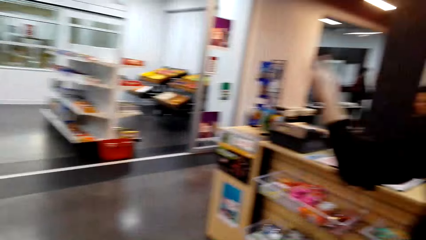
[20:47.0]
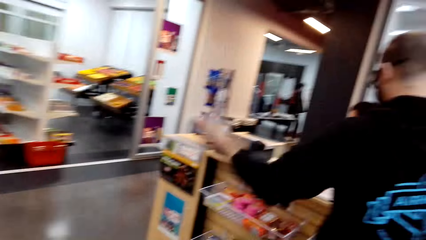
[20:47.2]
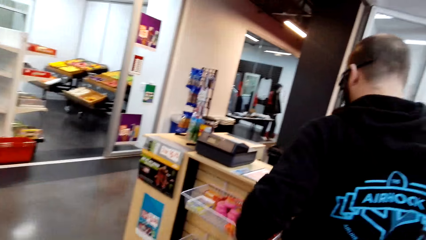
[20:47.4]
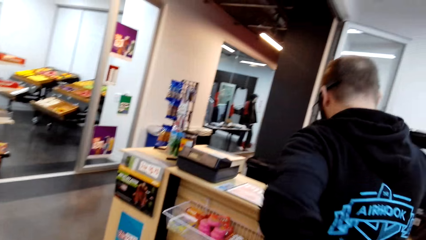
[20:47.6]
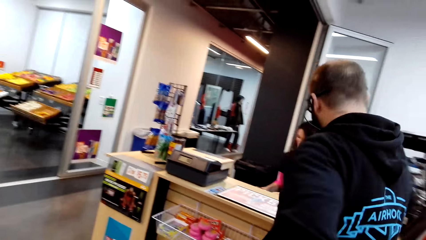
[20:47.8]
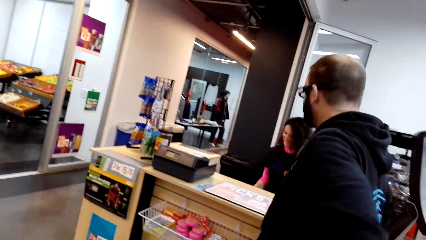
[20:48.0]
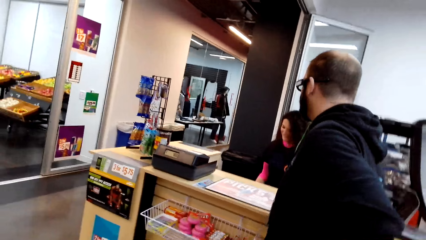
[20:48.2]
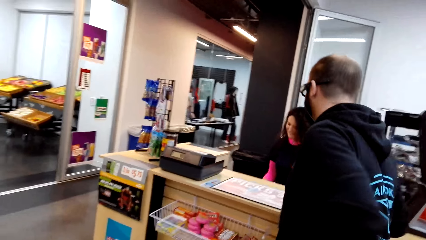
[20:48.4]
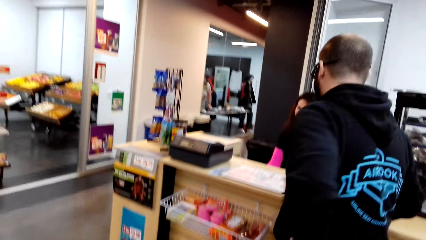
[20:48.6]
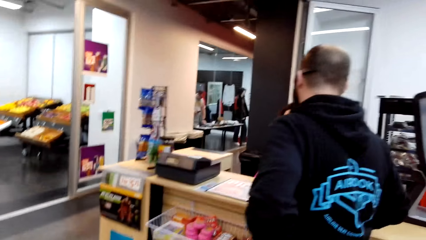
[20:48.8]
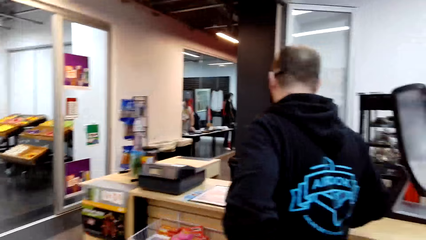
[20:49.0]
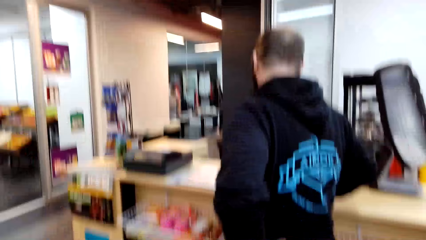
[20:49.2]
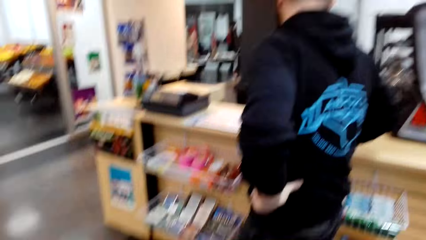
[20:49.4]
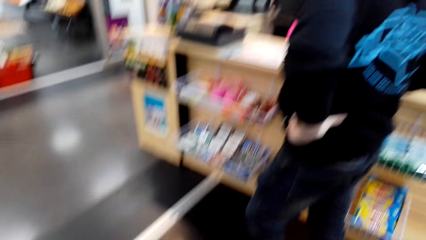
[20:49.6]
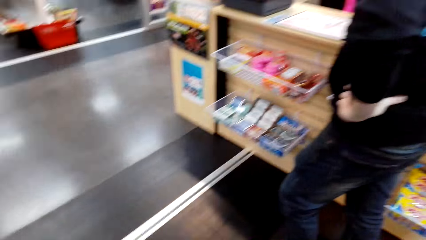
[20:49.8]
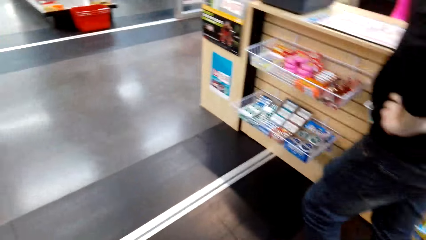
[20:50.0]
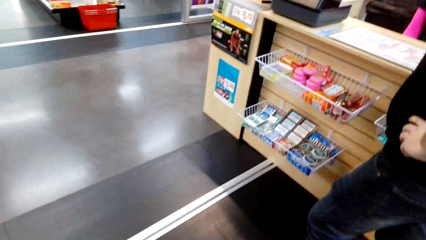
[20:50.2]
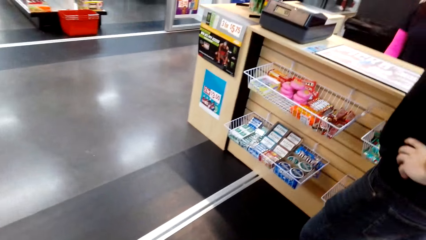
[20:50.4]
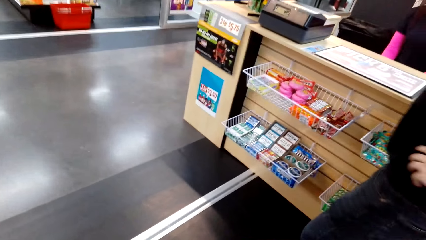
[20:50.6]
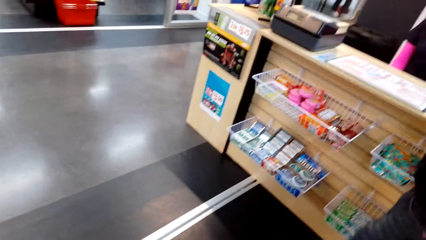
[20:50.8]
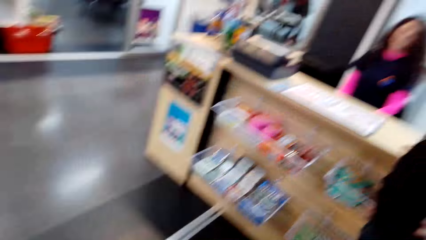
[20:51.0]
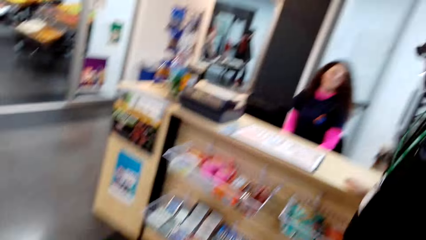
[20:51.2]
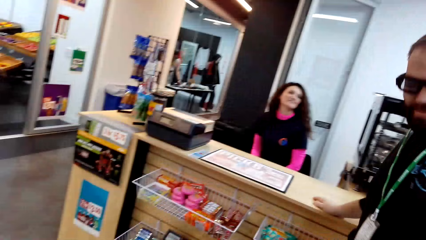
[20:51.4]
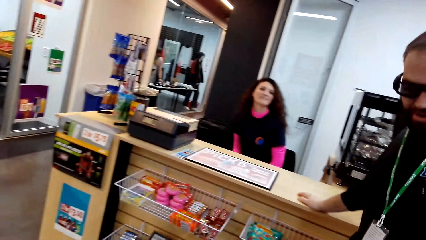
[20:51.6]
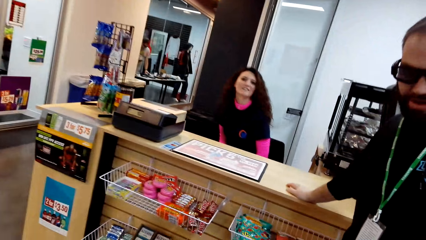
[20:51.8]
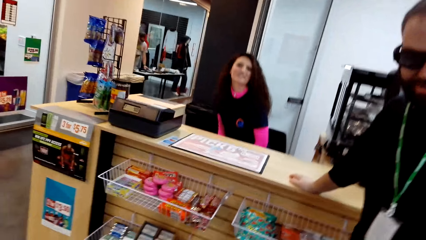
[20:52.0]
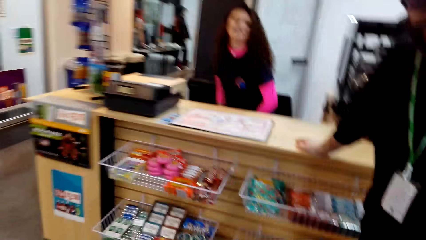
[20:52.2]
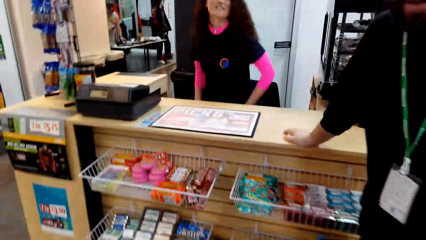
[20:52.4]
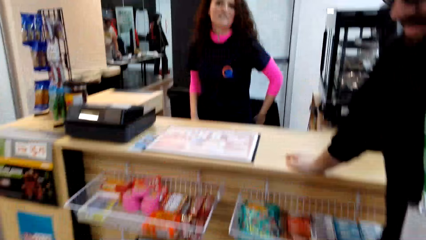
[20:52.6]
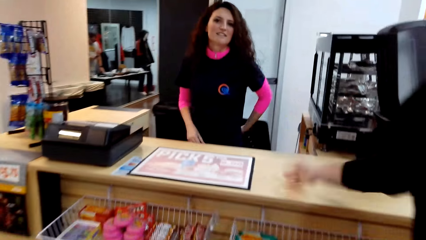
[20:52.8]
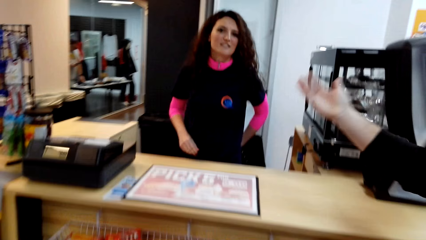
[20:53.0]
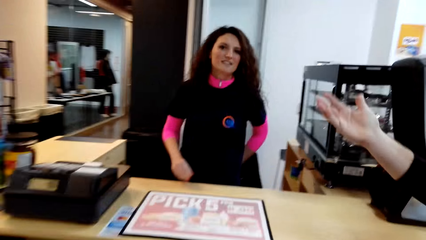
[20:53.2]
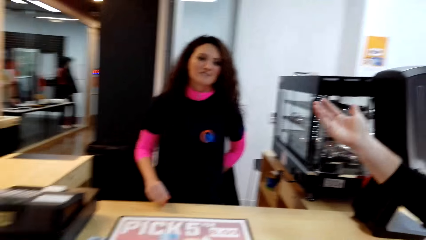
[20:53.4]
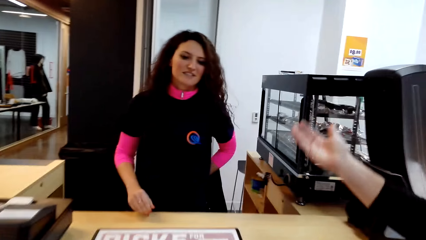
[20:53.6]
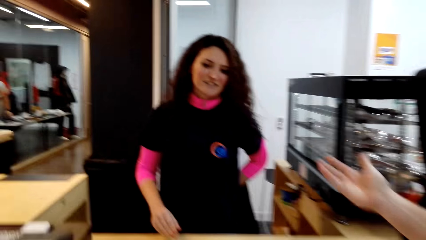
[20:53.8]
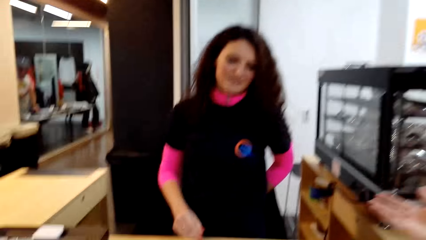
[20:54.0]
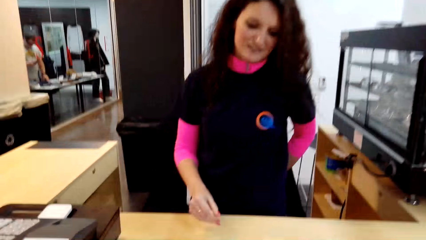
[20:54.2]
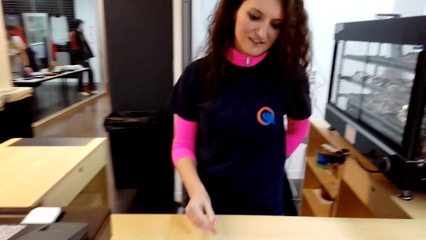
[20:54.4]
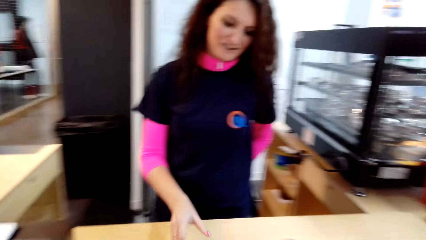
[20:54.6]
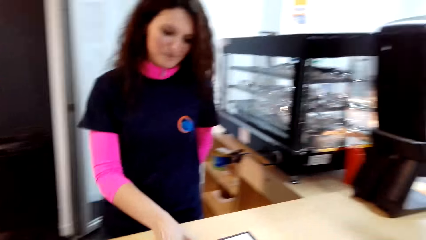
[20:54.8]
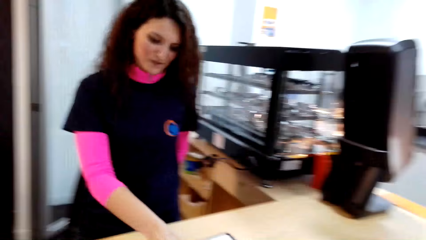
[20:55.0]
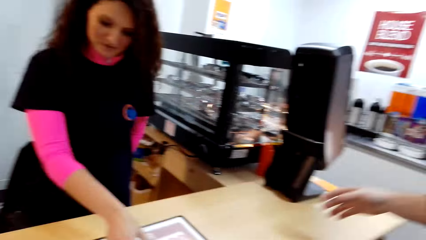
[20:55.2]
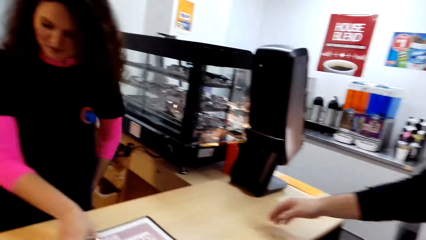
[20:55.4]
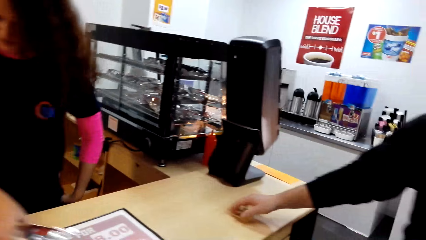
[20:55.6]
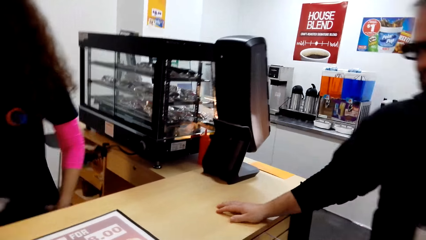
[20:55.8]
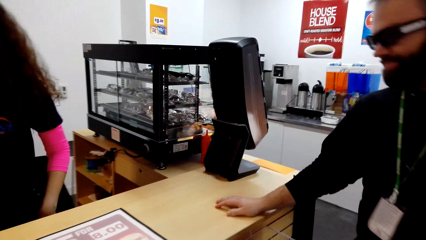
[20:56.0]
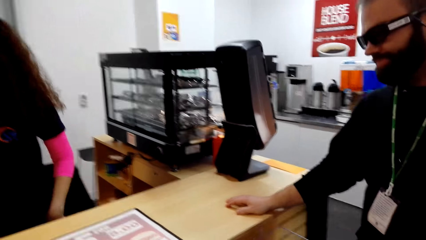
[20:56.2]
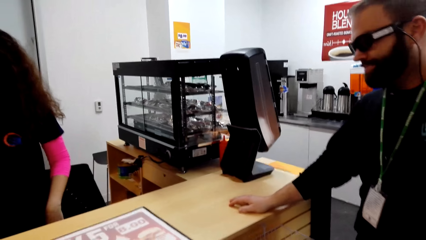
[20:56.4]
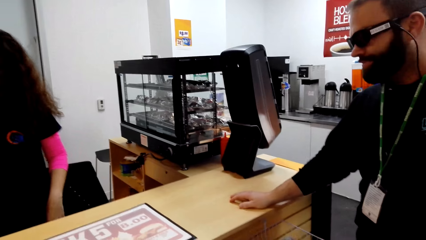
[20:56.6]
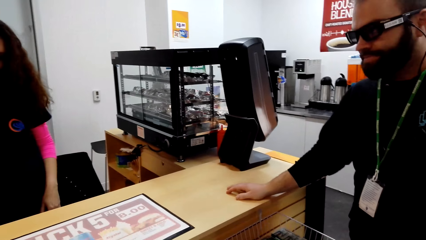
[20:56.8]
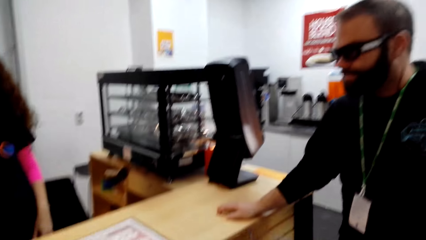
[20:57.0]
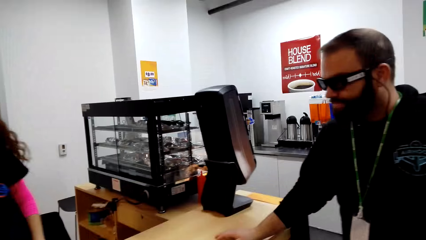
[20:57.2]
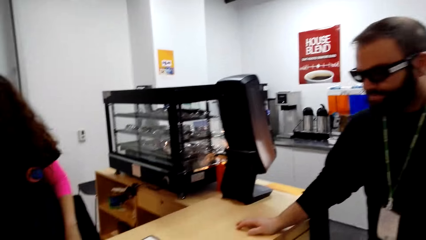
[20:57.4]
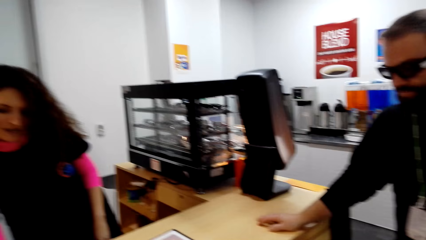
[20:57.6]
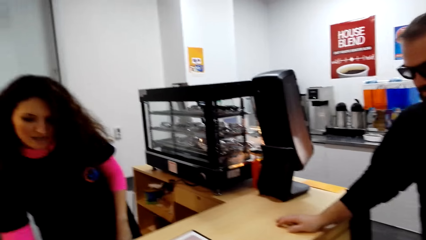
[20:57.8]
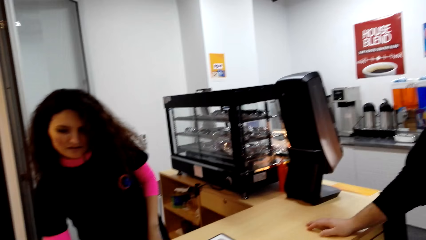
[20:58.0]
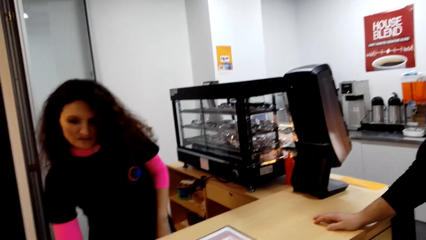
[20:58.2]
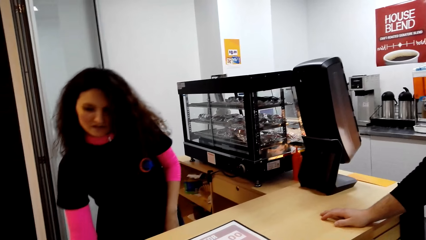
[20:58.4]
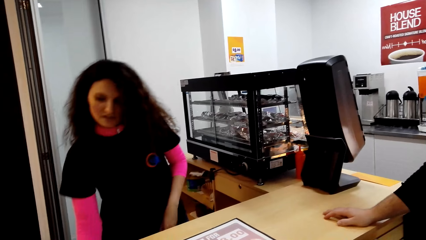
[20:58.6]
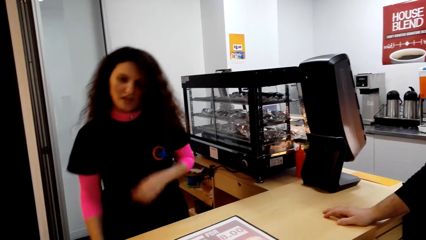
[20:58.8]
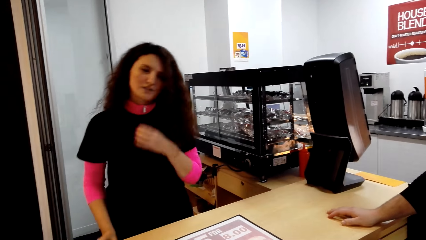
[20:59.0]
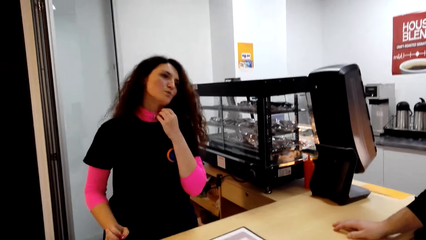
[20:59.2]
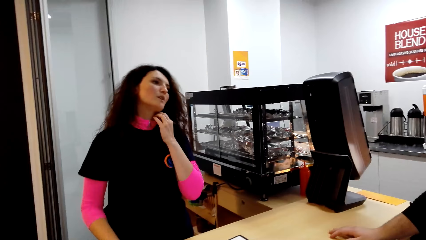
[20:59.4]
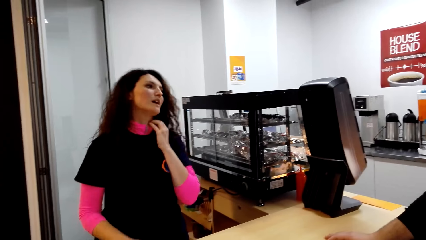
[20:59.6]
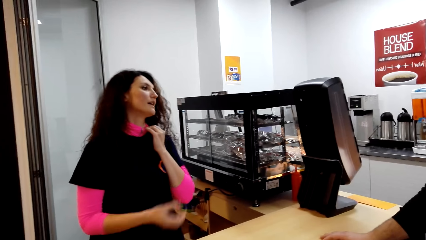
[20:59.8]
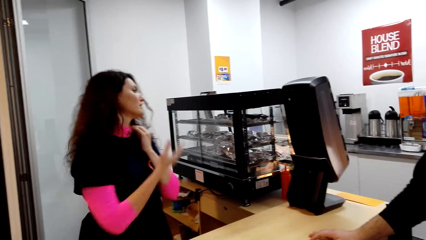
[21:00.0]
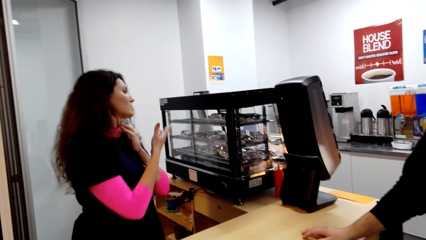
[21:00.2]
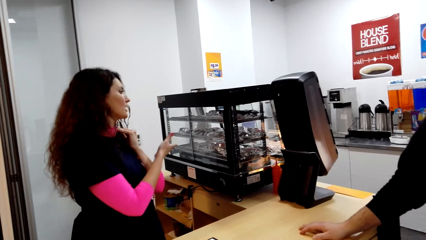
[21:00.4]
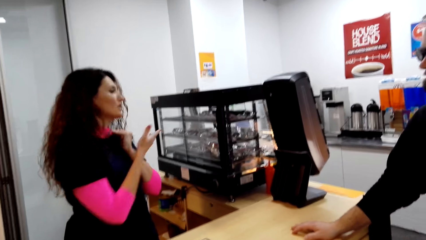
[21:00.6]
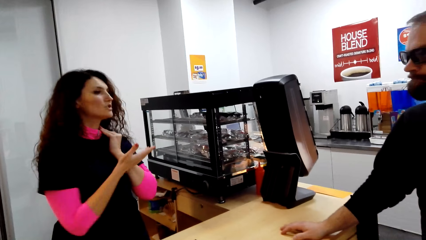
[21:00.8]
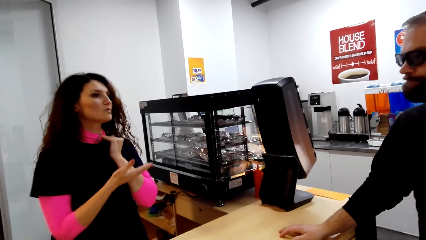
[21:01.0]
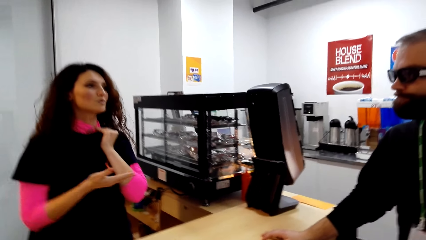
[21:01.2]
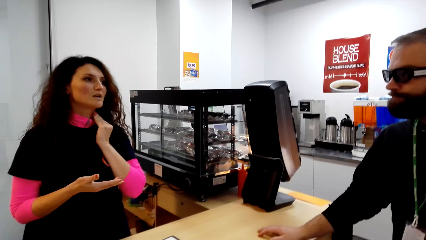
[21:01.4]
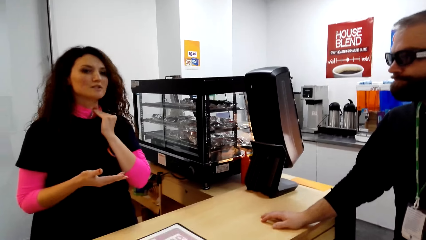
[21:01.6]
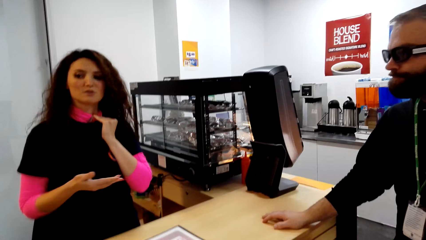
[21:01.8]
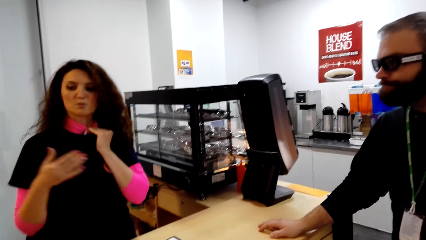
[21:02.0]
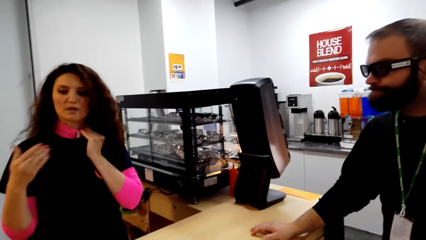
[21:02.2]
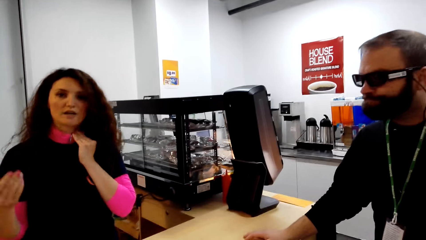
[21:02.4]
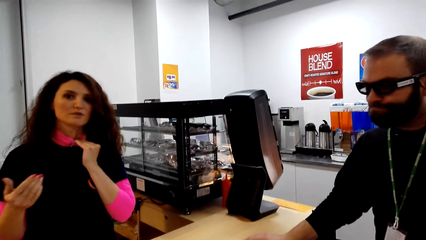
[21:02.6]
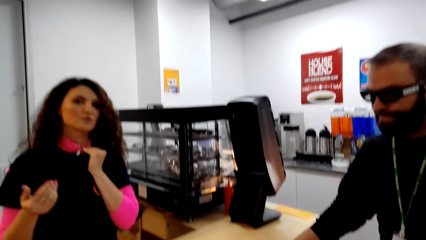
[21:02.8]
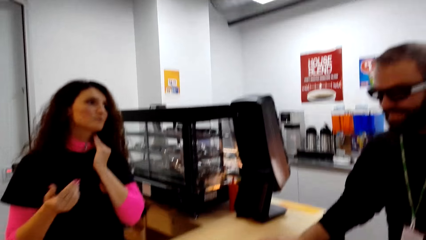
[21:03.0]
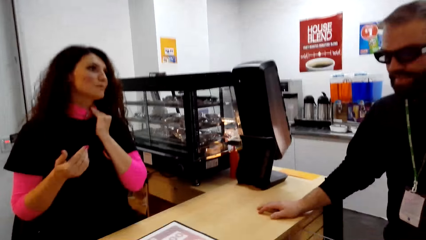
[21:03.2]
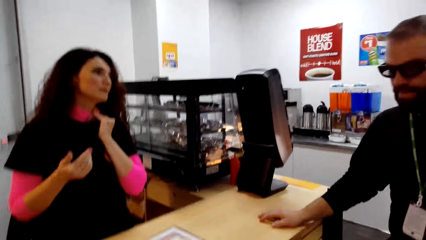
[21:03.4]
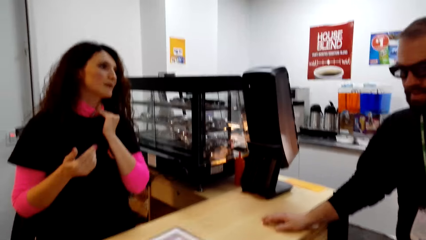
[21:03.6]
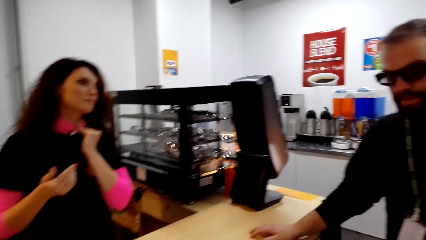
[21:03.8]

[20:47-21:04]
A person dialogues with a cashier. The camera wearer dialogues with the cashier and the person. The cashier dialogues with the person.
